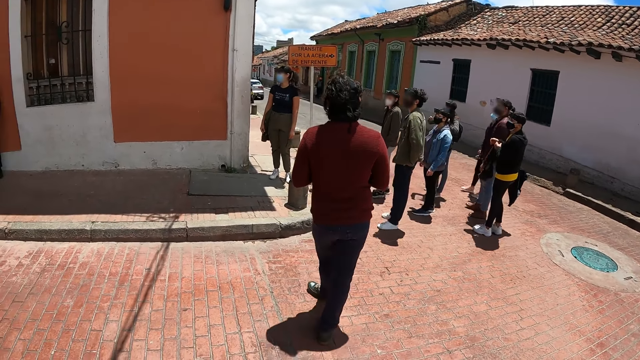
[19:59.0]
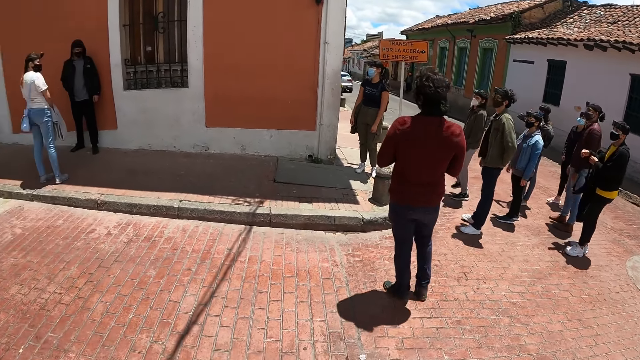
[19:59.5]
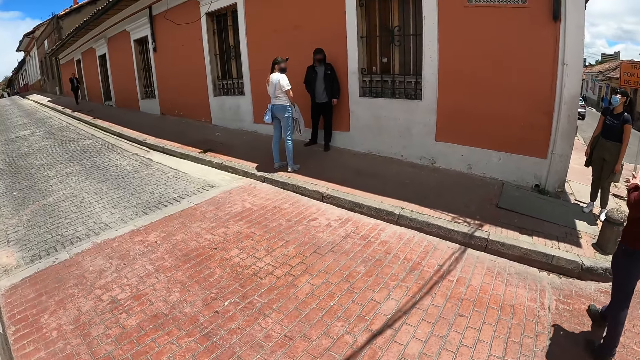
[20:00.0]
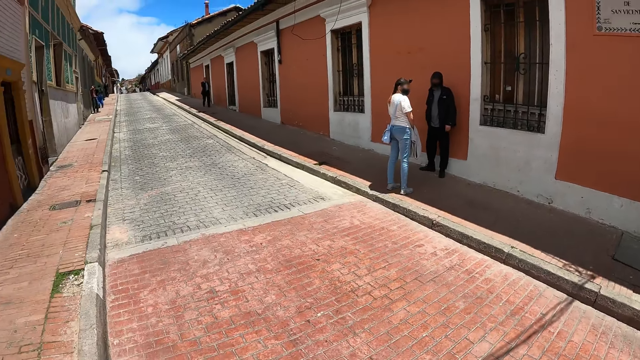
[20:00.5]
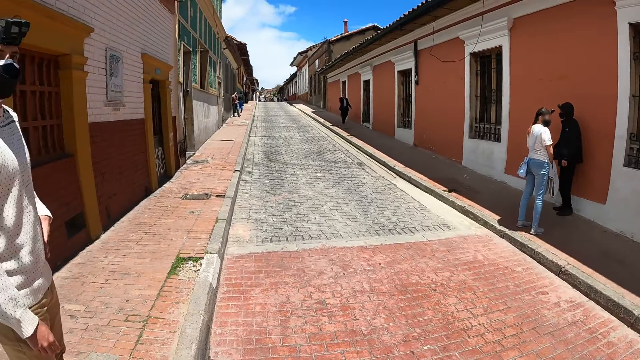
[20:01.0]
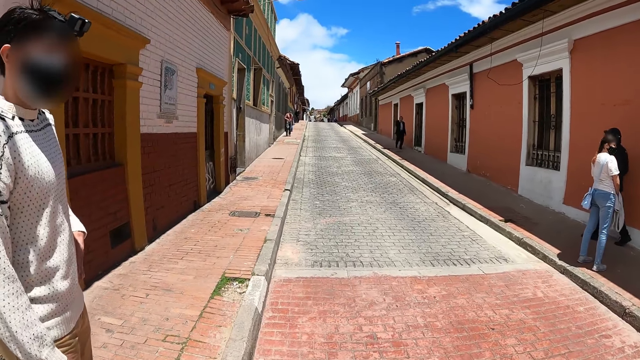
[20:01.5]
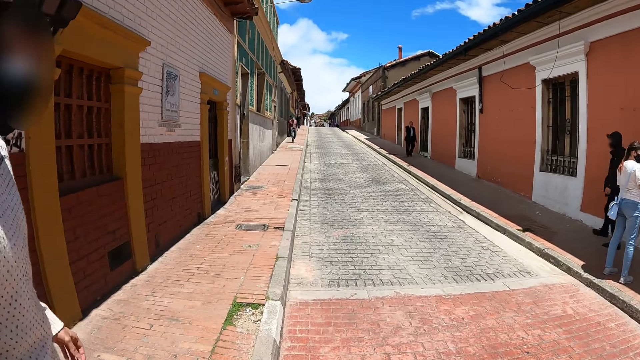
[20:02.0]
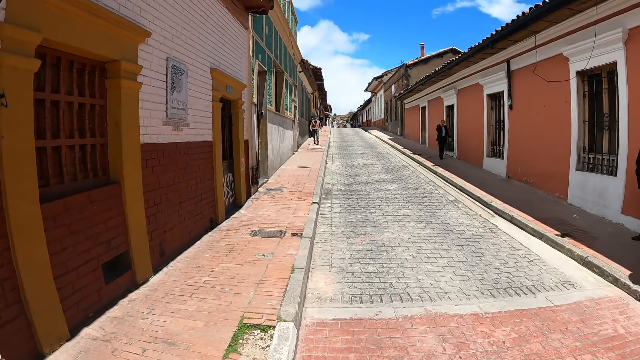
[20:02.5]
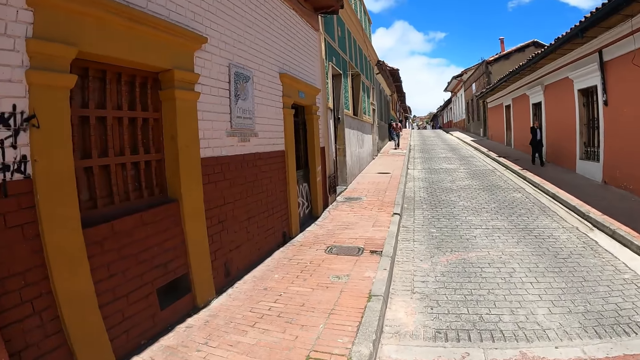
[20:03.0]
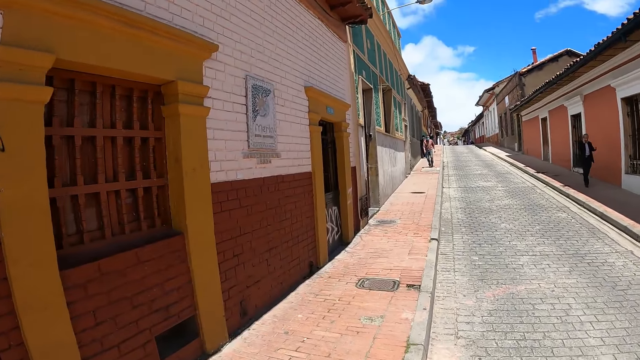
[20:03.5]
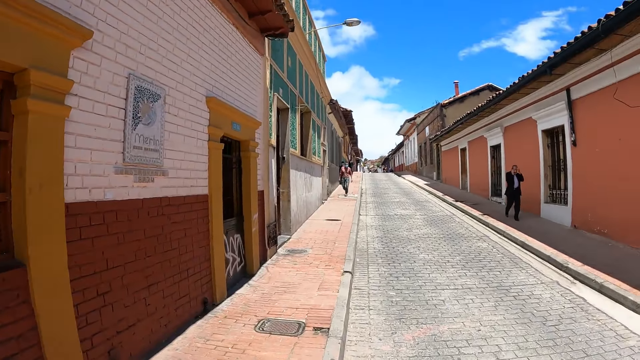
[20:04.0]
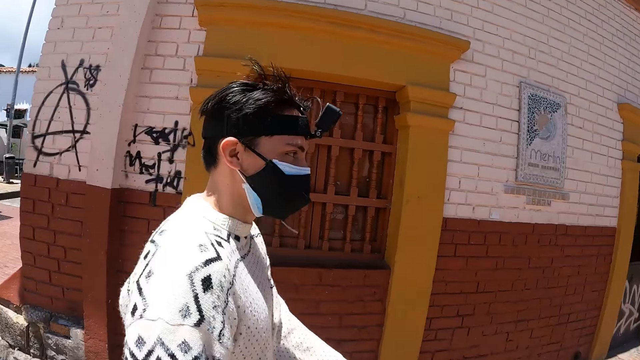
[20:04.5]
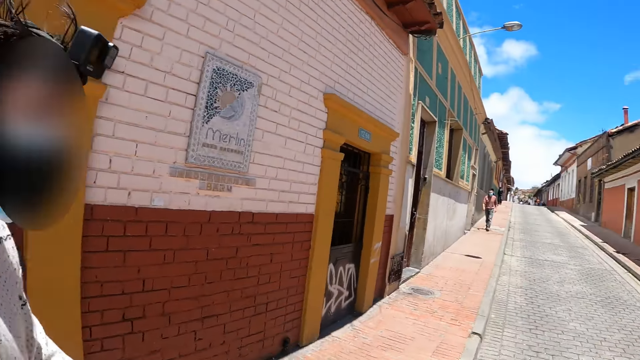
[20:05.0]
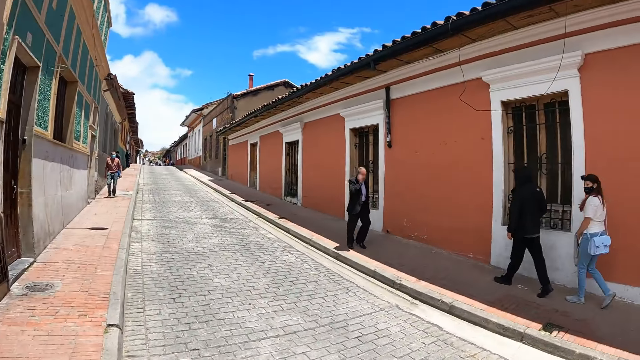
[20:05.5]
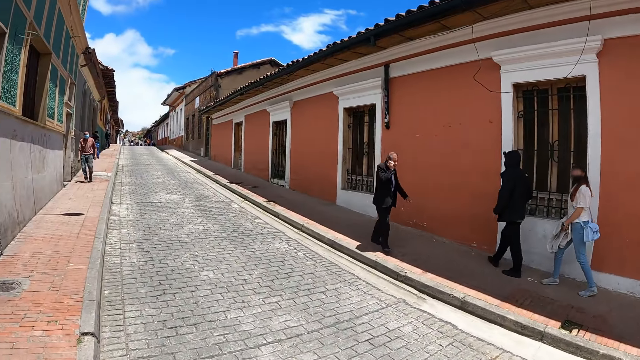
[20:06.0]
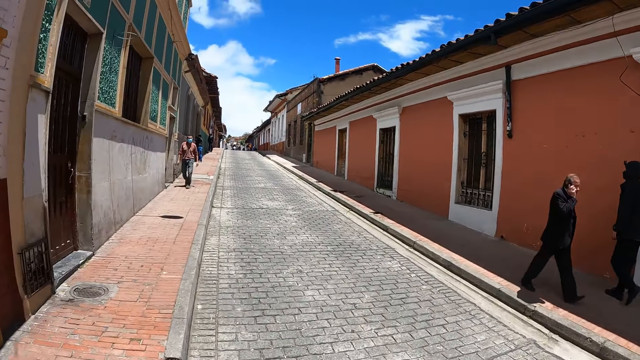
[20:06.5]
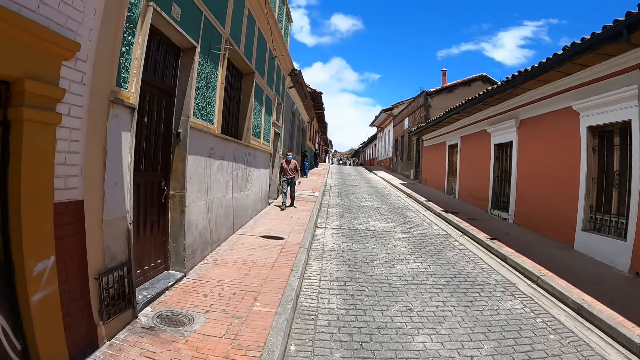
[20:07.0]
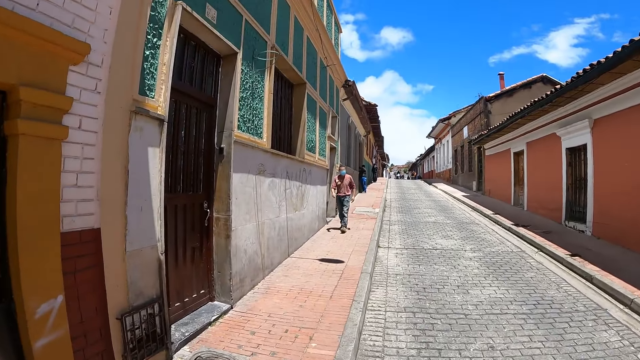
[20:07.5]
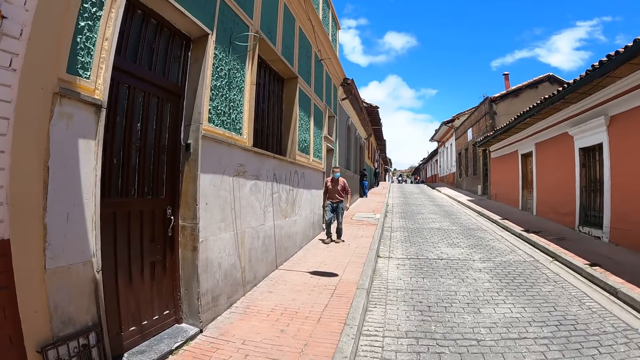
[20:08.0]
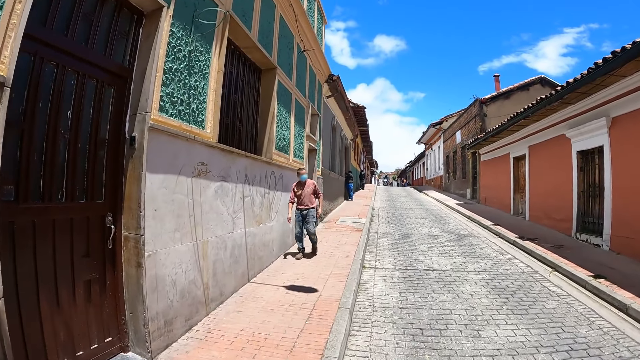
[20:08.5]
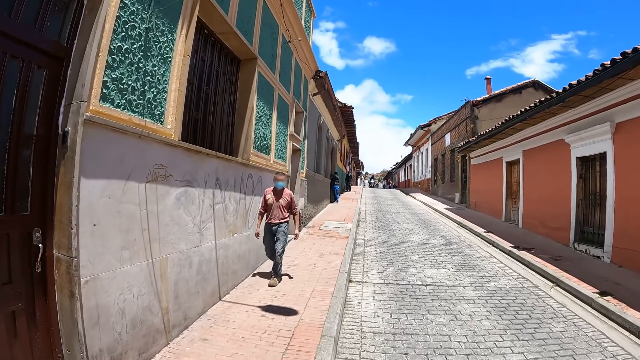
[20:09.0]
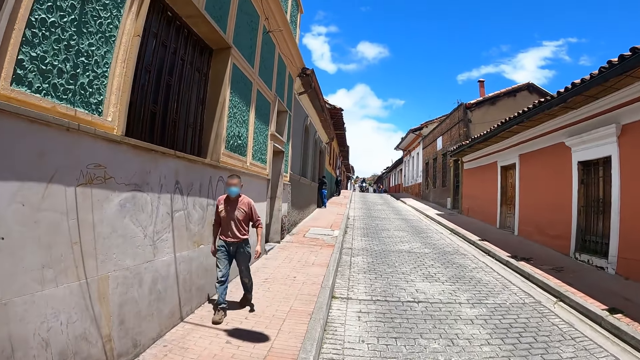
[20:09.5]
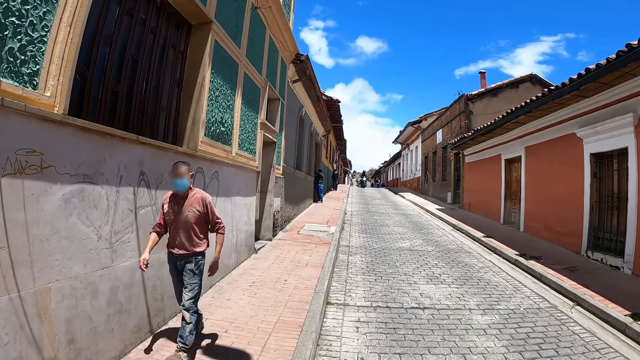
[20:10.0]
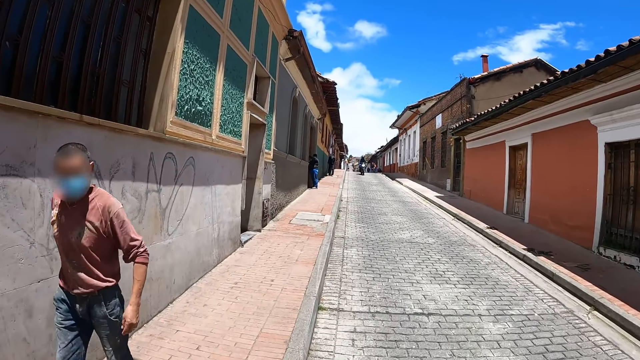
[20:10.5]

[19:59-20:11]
The camera wearer walks on the street. They look around. A person moves a hand. The camera wearer walks on the street. The person walks on the street.

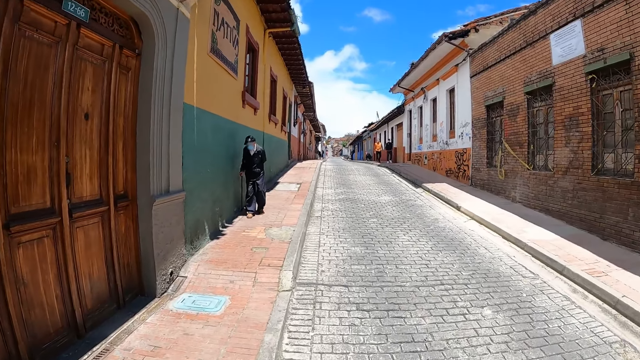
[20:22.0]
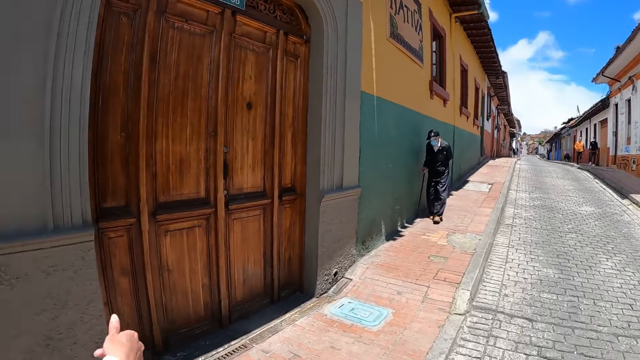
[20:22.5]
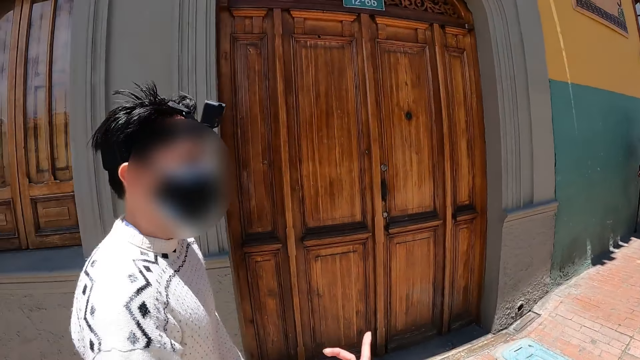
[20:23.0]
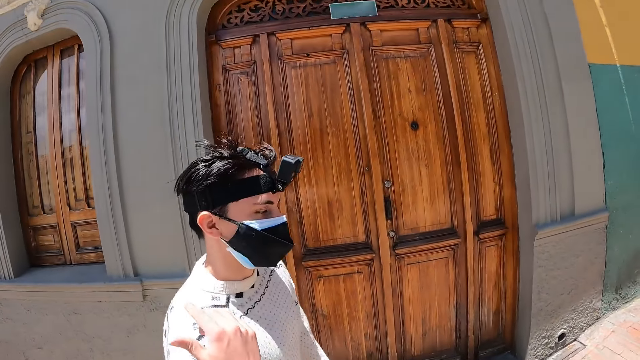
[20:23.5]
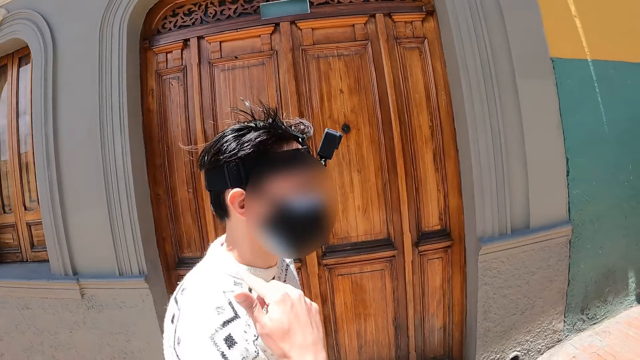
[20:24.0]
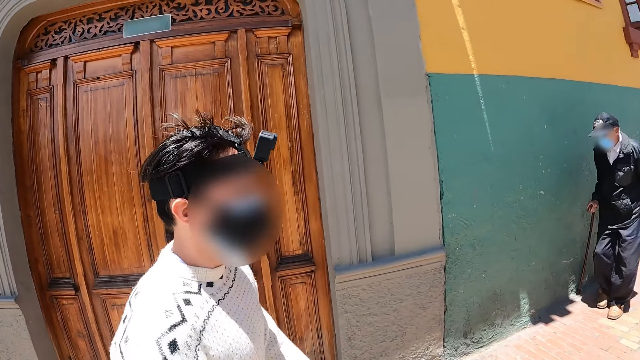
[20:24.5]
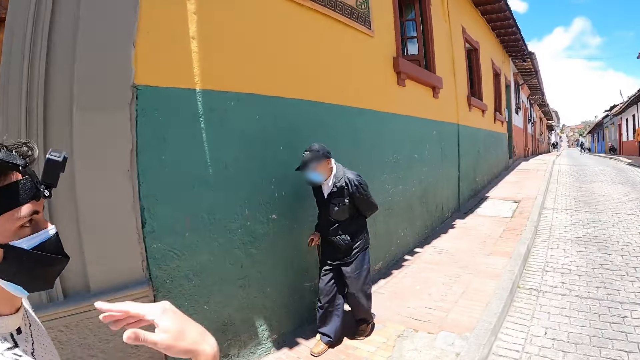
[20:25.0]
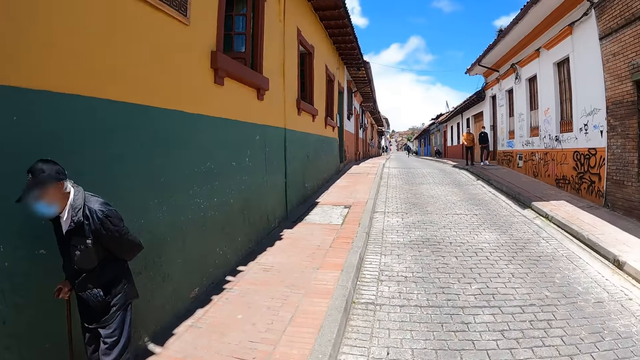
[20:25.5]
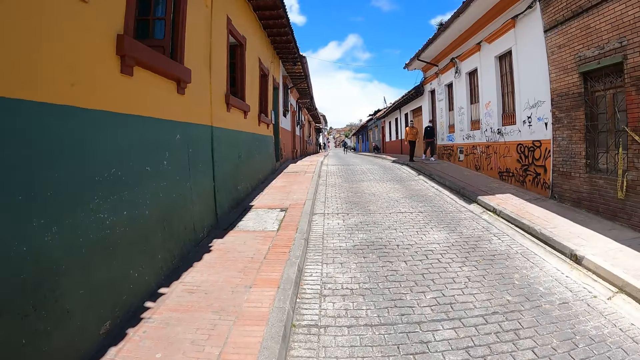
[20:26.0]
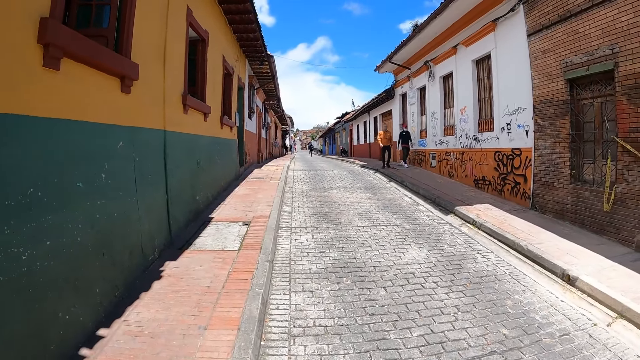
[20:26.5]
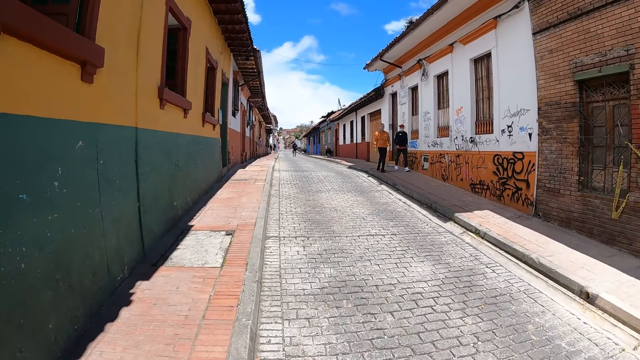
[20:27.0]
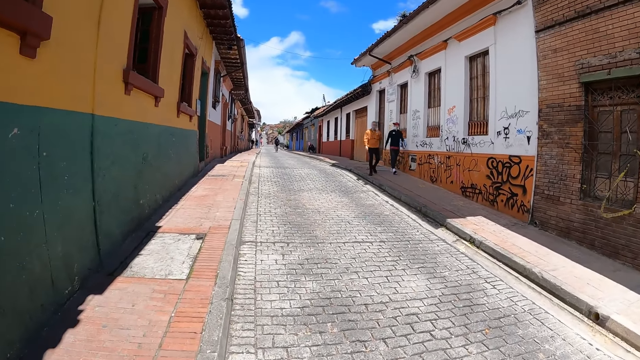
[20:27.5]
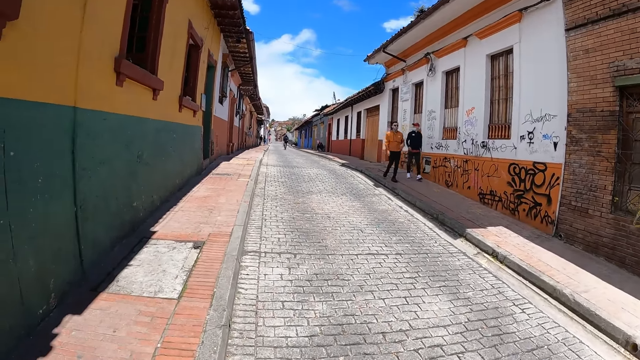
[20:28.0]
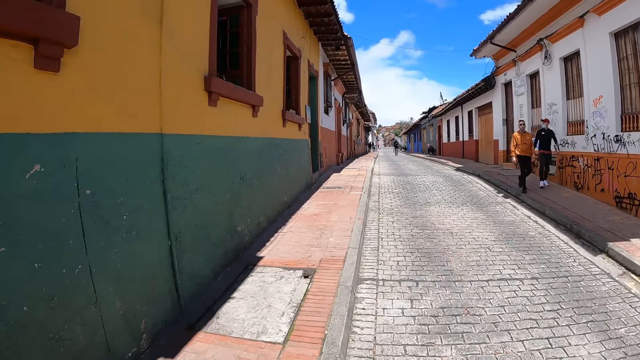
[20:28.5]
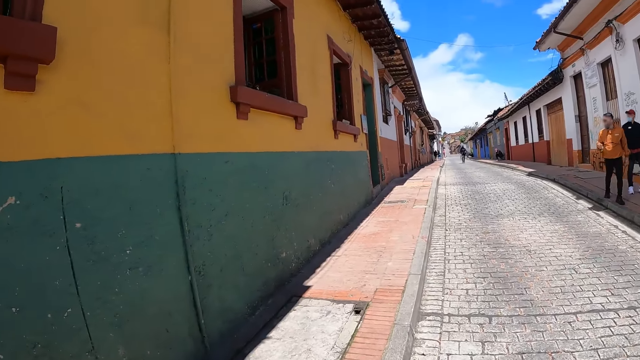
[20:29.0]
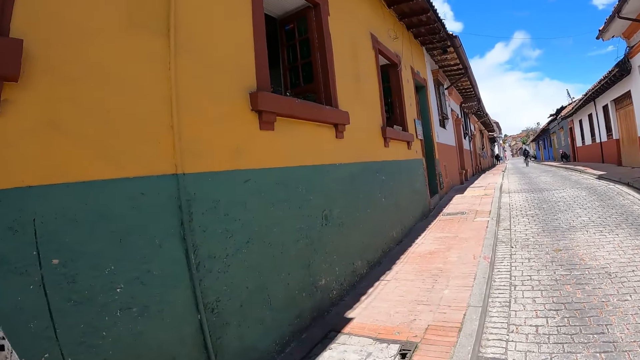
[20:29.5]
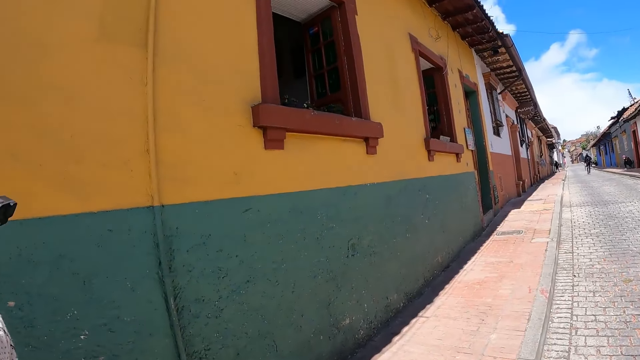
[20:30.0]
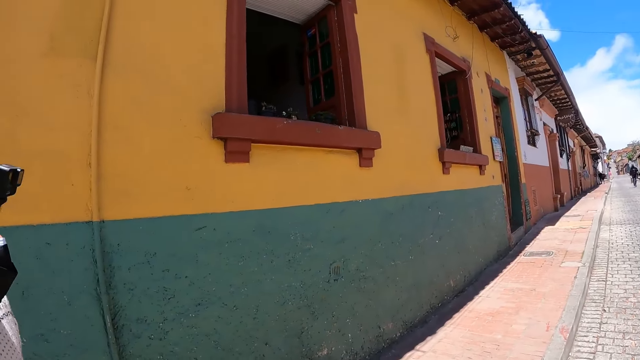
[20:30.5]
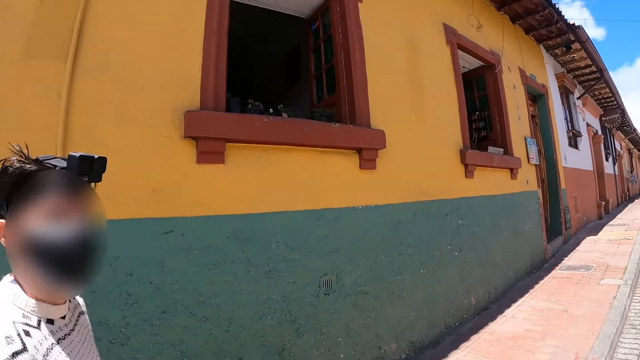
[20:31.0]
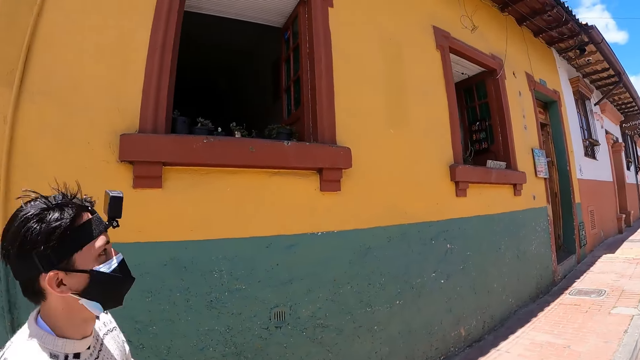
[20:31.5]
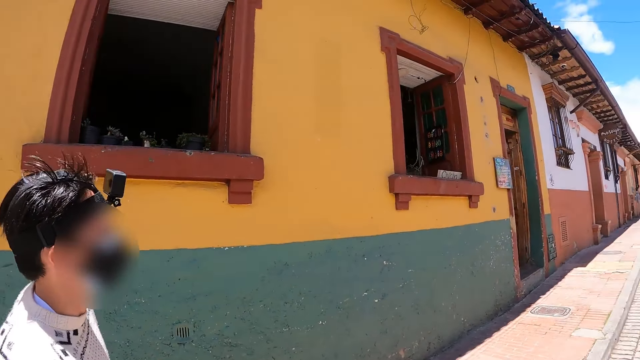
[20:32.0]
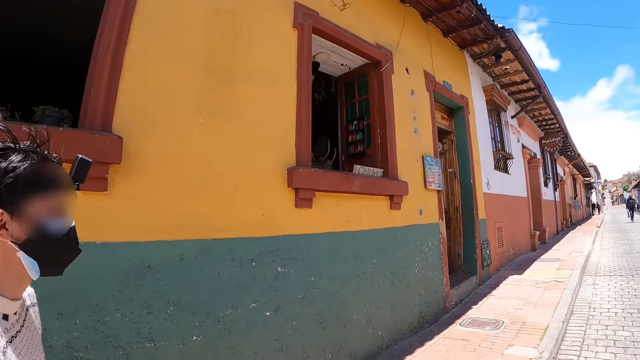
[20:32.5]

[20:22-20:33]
A man moves a hand. The camera wearer interacts with the man. They look at the man. The man moves his hands. The camera wearer walks on the street. The man walks on the street. The camera wearer walks on the street. The man walks on the street. The camera wearer looks at the window. They interact with the man.
